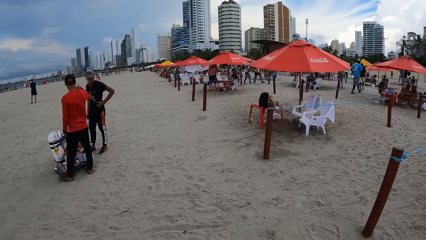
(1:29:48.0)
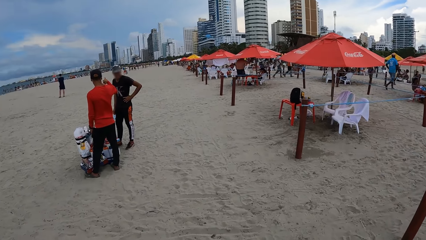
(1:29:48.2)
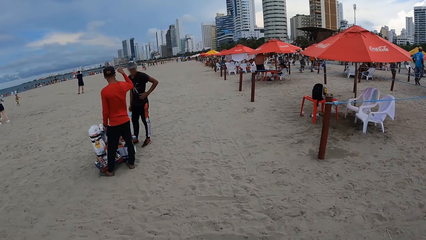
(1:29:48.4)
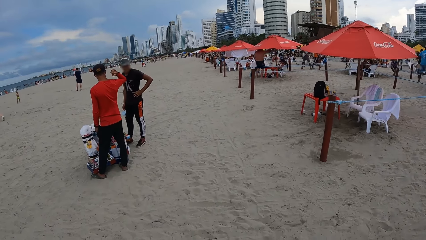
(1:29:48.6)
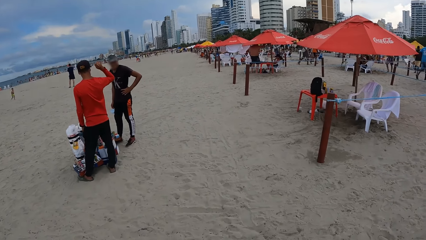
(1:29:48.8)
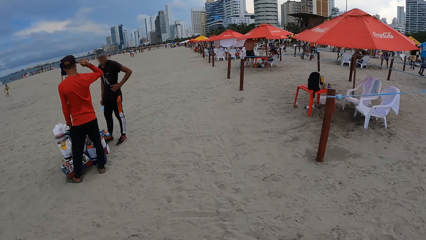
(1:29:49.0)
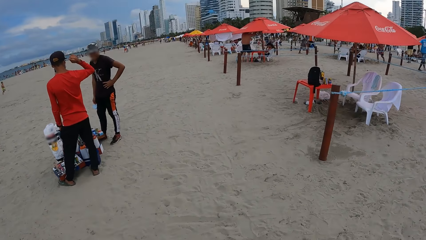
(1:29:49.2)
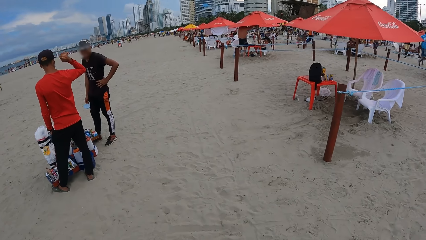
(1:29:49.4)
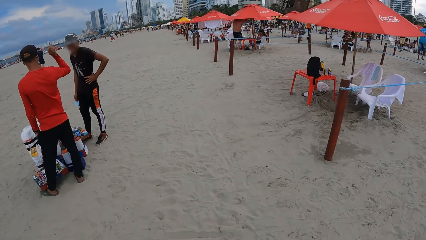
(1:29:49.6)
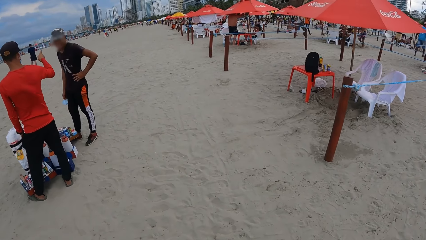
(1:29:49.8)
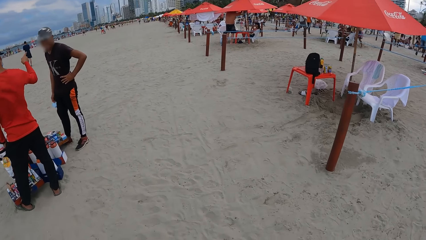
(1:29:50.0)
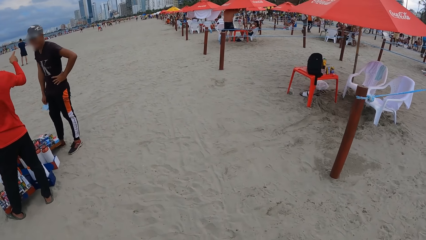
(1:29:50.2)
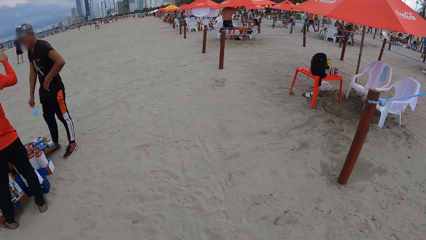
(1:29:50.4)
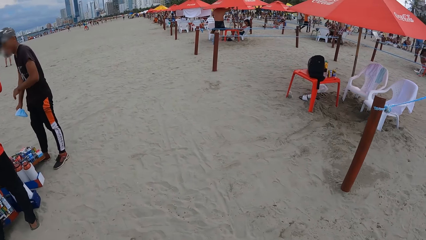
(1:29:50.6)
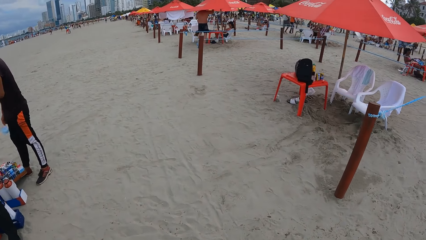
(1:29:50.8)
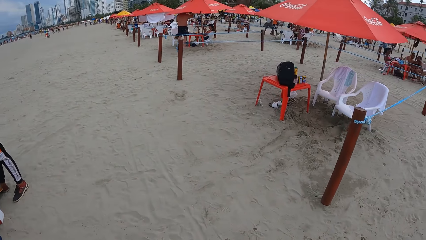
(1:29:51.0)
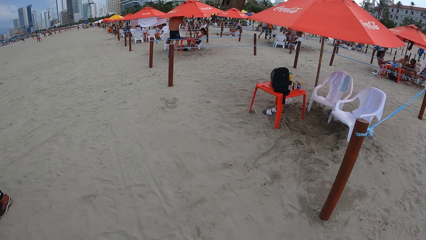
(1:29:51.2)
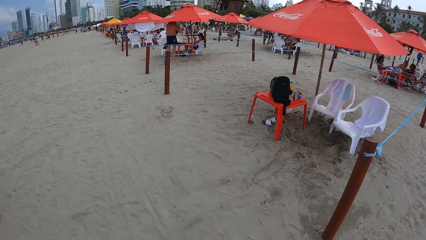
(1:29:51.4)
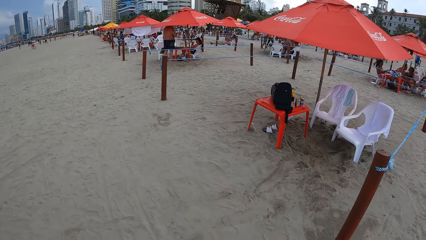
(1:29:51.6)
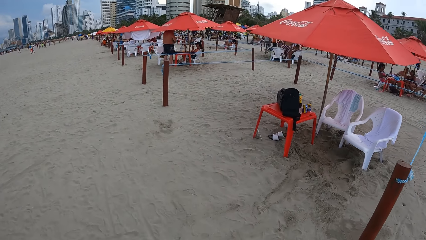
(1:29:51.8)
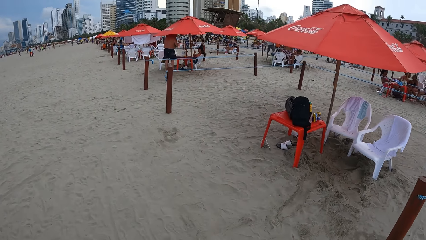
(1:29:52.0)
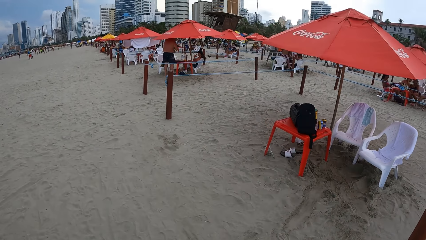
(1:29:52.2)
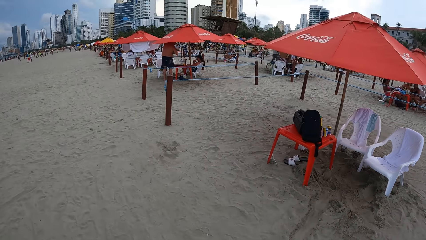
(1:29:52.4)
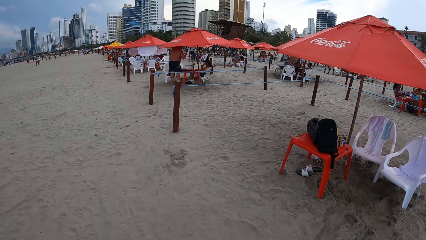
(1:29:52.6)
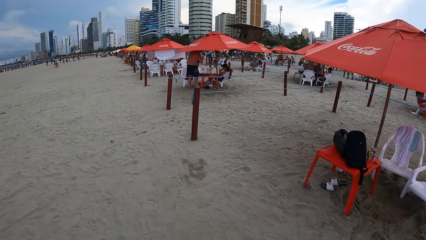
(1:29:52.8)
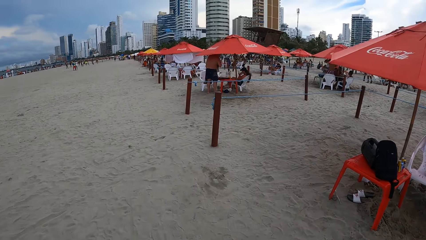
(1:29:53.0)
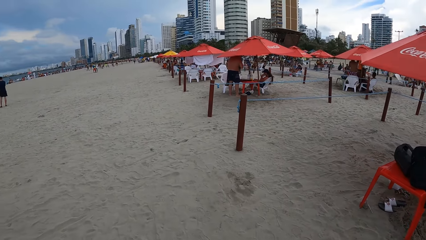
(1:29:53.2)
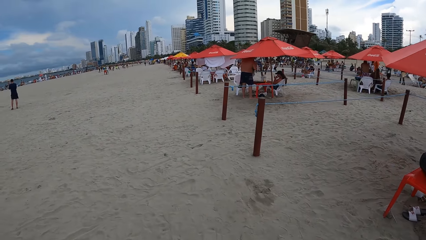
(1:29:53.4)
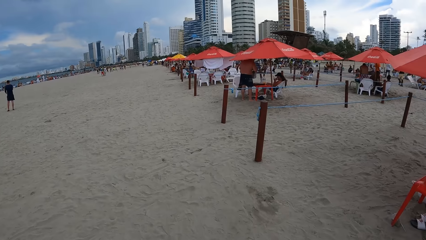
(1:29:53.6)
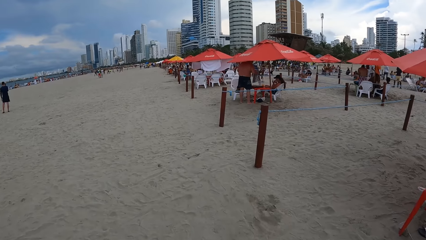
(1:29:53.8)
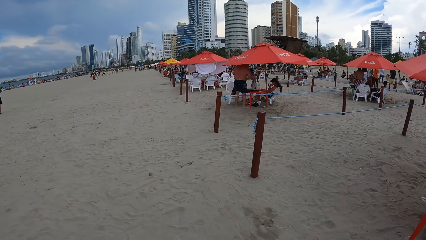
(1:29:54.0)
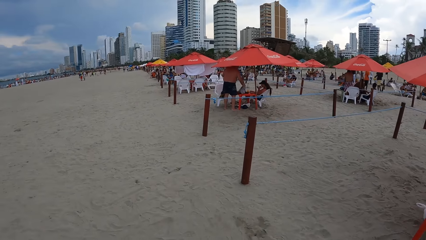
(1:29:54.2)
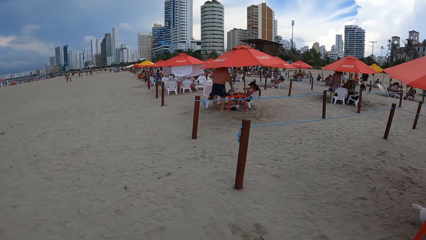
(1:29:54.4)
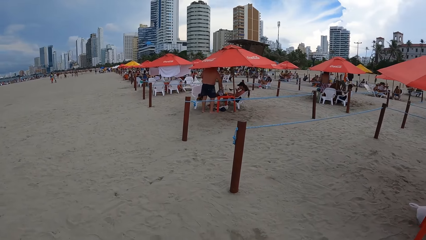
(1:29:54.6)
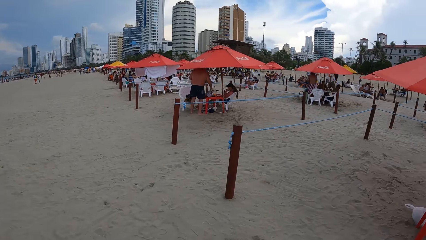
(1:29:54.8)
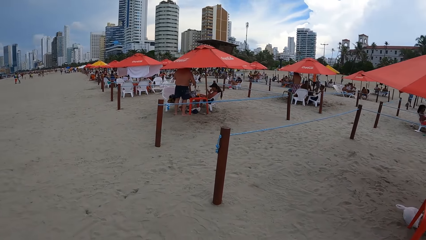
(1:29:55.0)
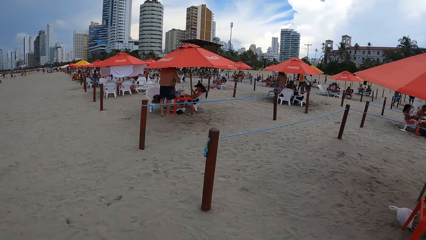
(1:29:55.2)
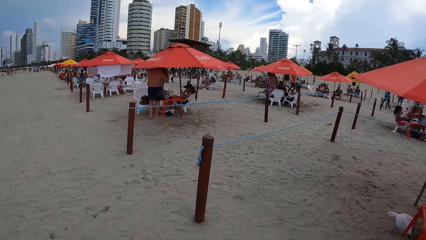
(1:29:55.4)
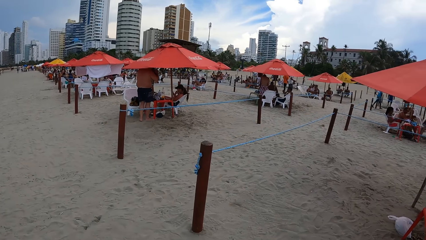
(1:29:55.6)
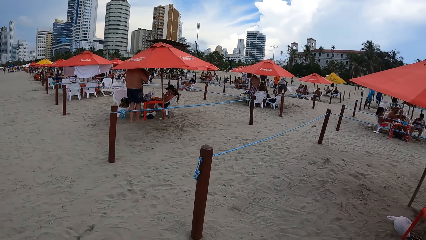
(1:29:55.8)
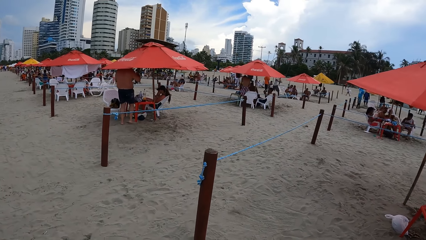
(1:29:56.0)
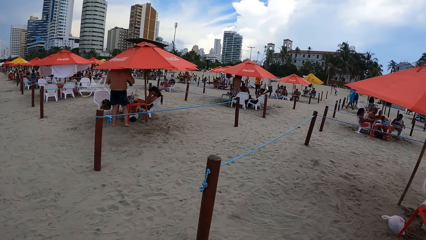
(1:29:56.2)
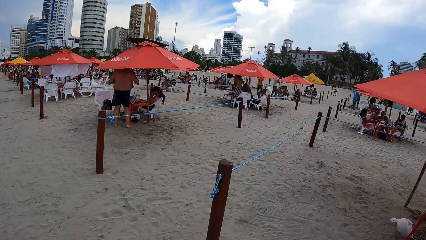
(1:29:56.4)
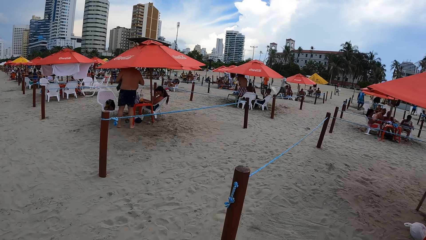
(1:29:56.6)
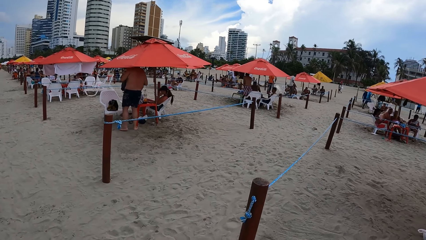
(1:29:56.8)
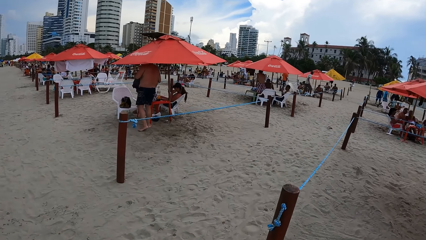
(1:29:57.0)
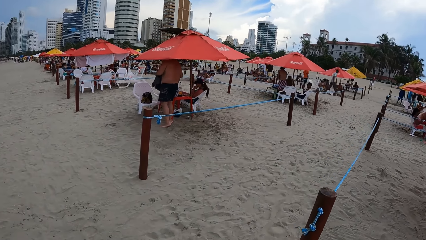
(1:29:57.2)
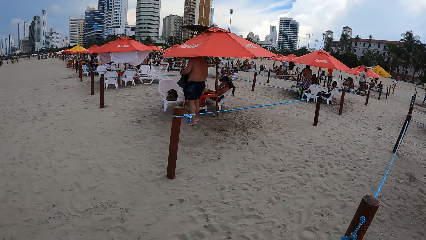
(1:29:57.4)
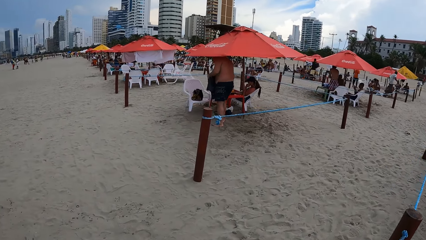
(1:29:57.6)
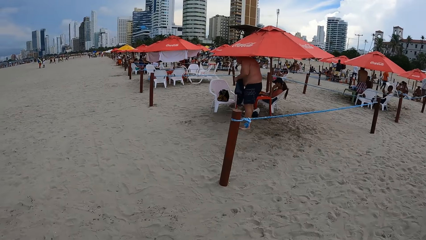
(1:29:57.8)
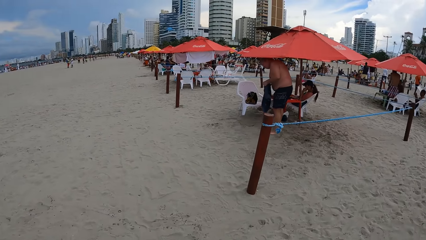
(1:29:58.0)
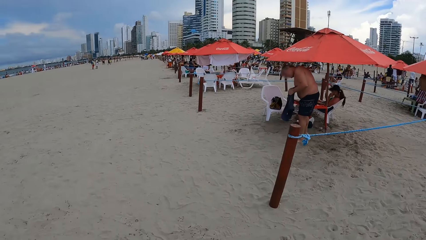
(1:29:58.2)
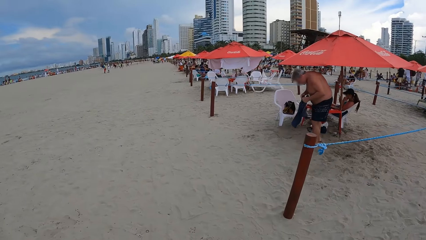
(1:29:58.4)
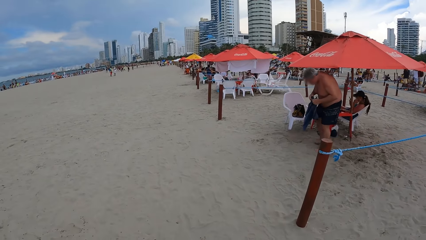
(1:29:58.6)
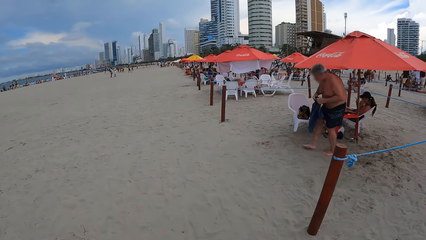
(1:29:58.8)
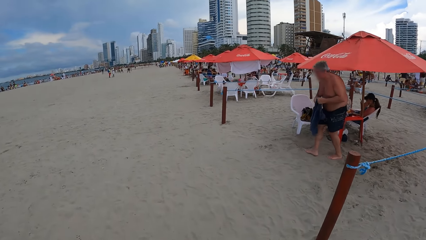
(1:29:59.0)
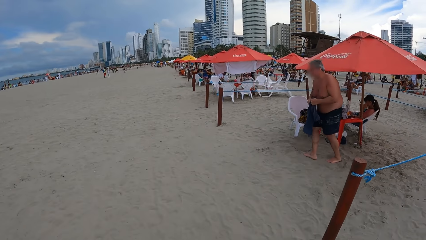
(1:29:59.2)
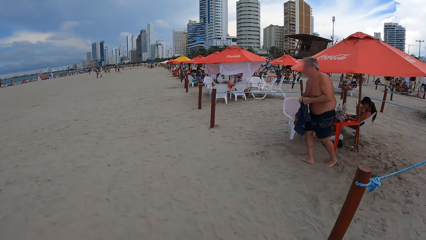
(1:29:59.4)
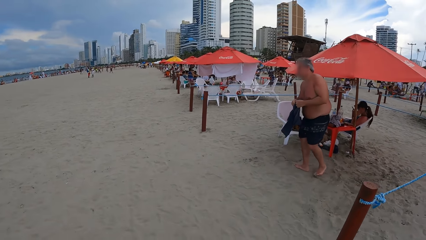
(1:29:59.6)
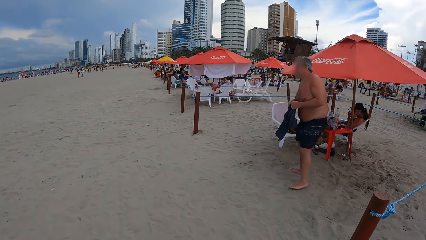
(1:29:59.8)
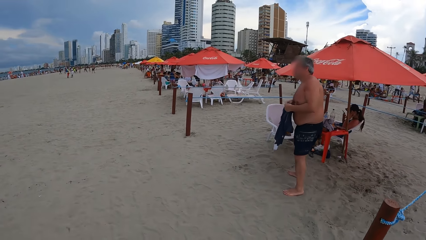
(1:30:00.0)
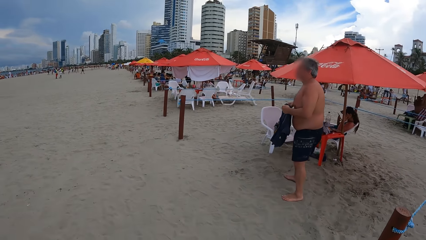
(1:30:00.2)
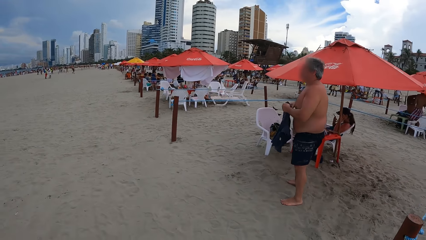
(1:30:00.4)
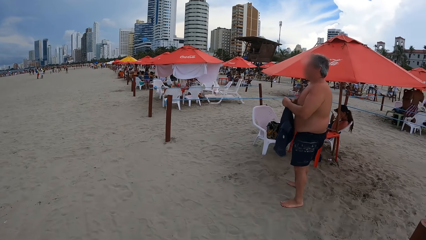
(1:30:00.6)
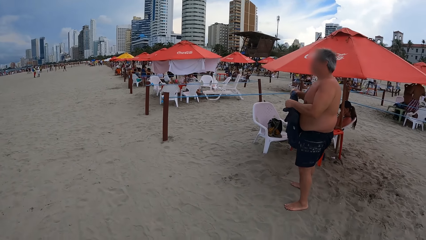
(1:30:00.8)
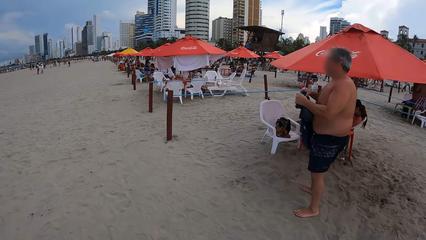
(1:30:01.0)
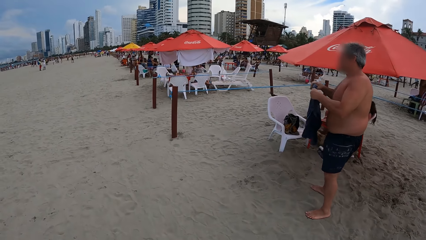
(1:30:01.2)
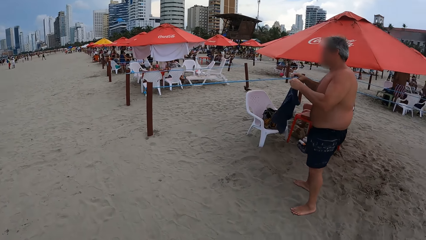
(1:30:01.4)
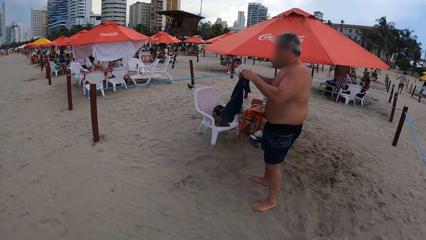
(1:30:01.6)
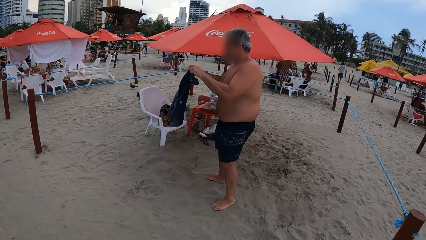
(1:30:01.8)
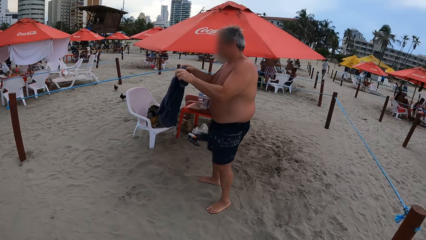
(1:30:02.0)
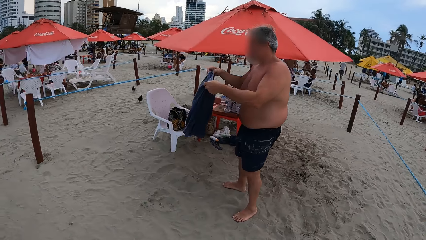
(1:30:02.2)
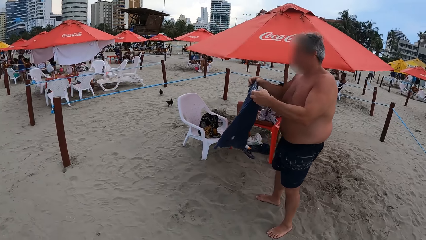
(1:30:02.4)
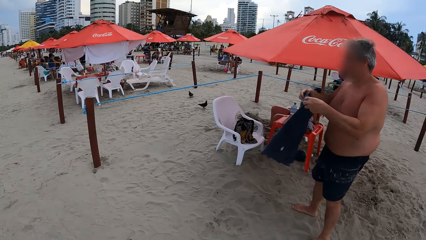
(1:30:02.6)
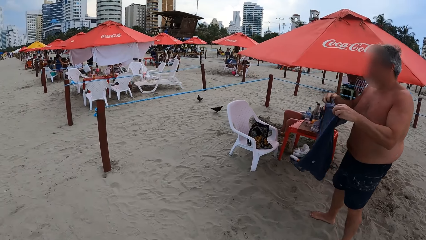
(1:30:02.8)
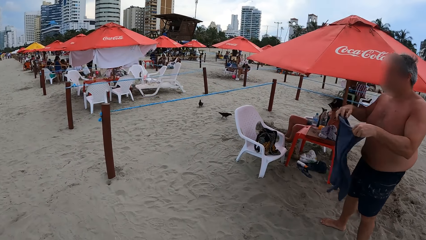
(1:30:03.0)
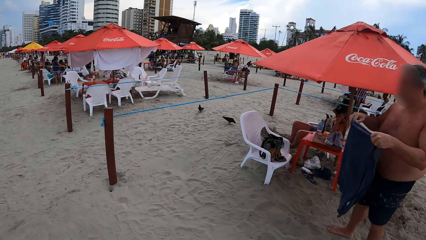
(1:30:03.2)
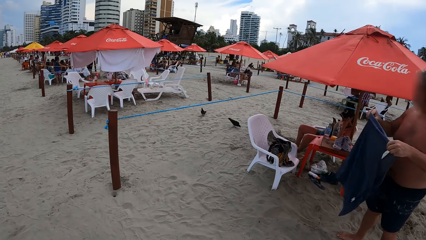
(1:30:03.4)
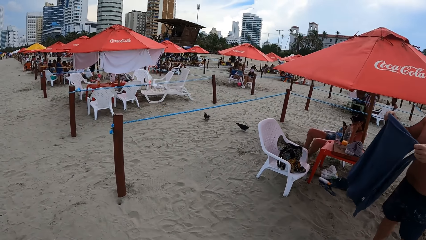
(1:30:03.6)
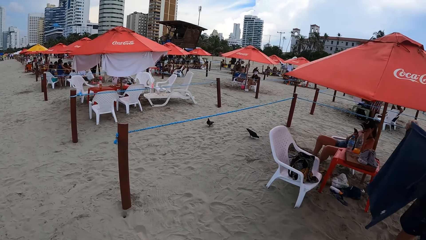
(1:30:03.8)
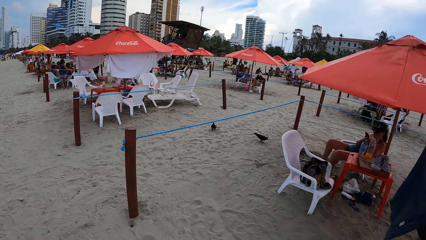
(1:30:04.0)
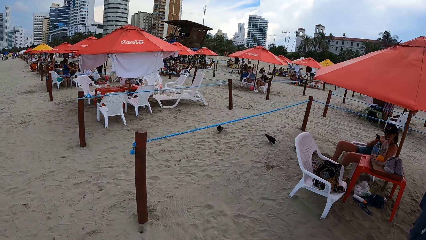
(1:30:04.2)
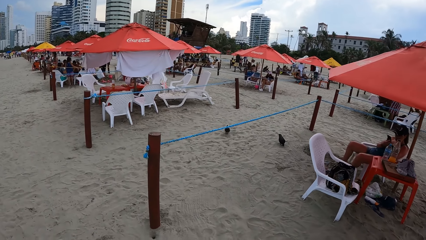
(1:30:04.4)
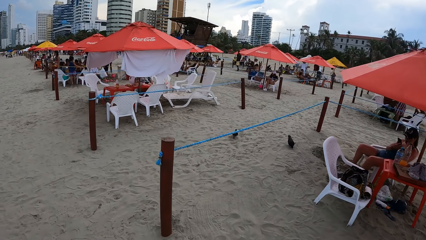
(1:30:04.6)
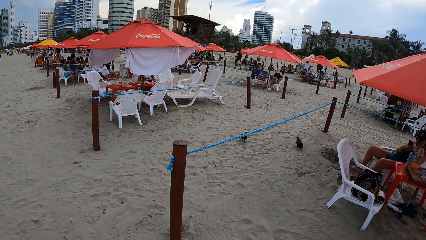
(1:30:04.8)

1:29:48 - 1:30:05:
The camera wearer looks around. They walk around the beach.
